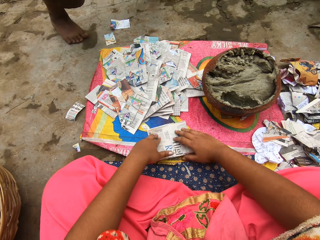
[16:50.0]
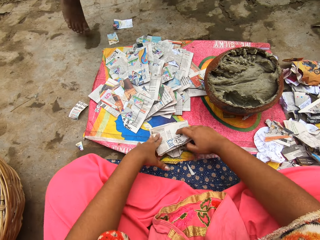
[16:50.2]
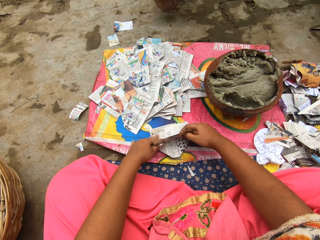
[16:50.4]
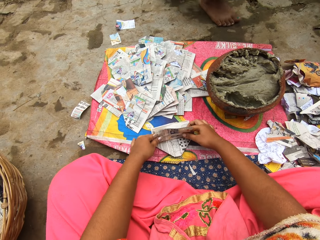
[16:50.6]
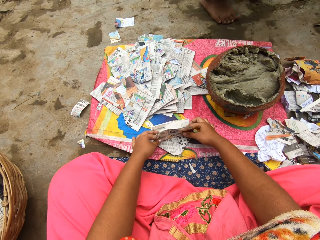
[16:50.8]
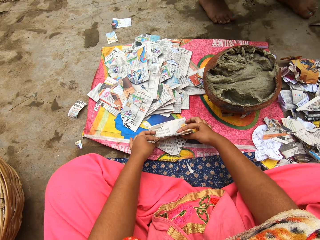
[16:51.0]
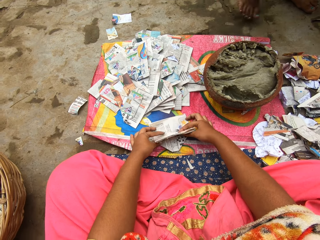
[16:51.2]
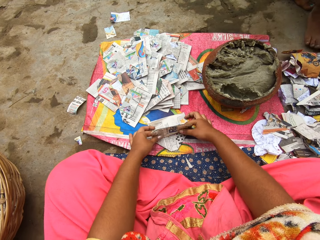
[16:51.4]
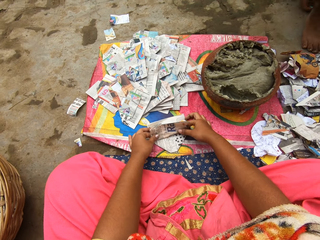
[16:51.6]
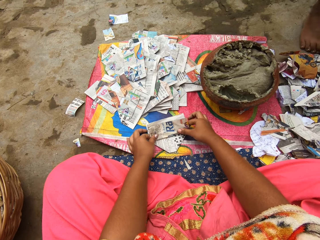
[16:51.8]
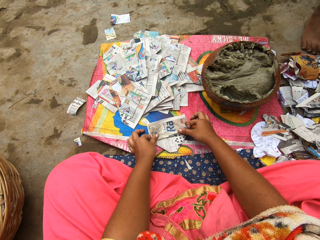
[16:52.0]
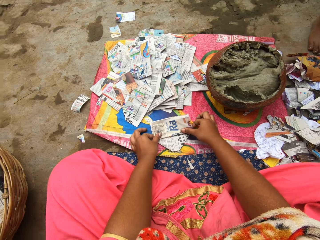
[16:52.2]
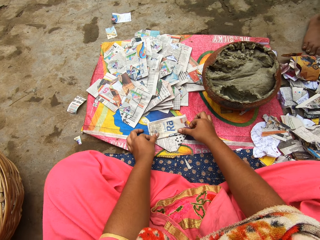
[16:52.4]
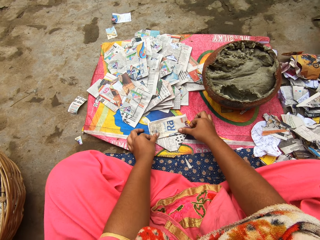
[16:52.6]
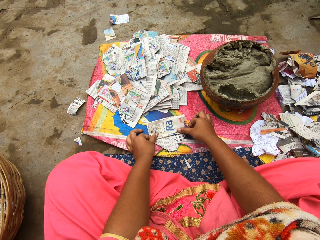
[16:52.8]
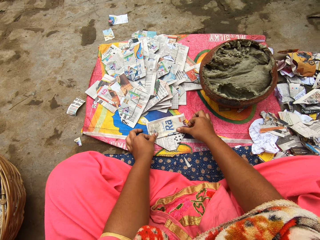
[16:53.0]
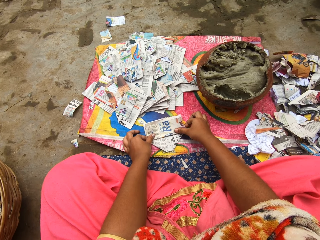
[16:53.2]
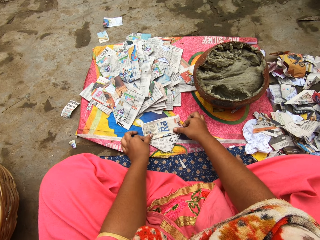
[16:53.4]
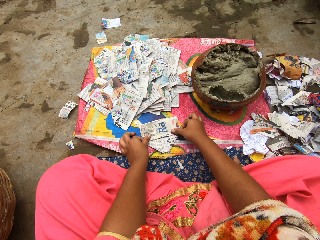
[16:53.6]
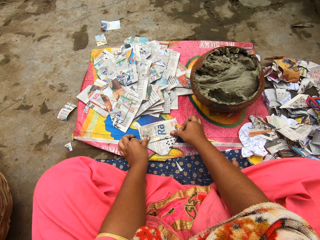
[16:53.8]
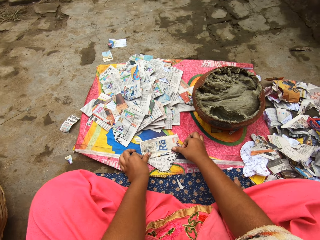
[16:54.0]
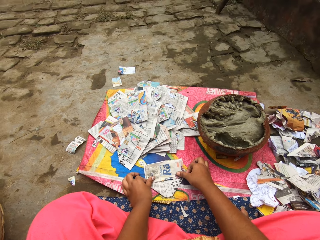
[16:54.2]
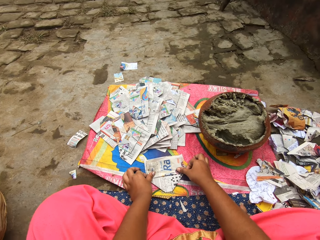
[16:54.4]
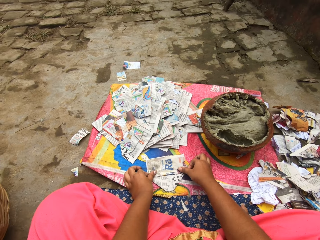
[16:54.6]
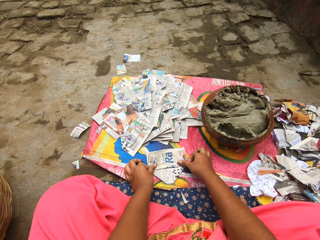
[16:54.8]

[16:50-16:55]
The camera wearer folds a paper on the table.
